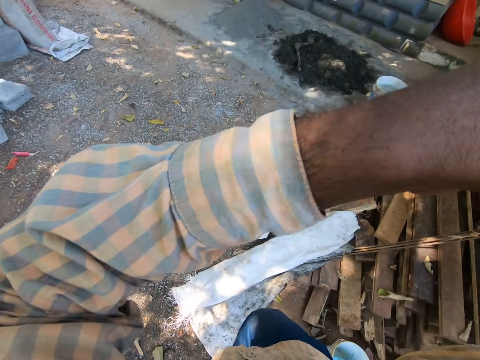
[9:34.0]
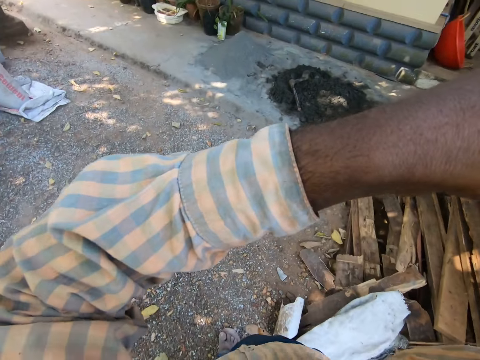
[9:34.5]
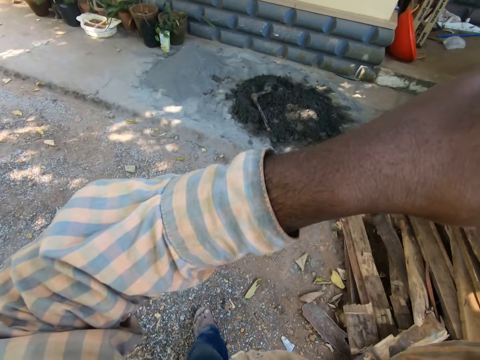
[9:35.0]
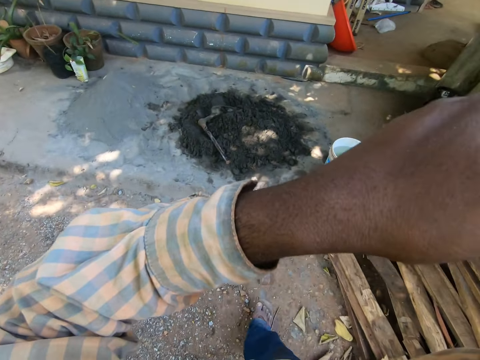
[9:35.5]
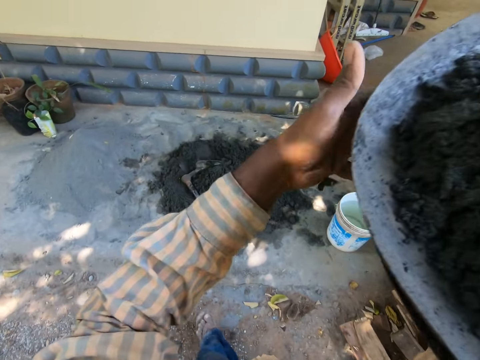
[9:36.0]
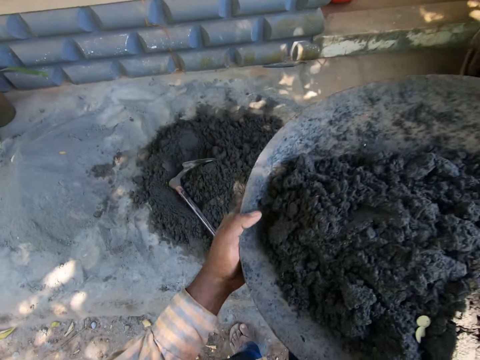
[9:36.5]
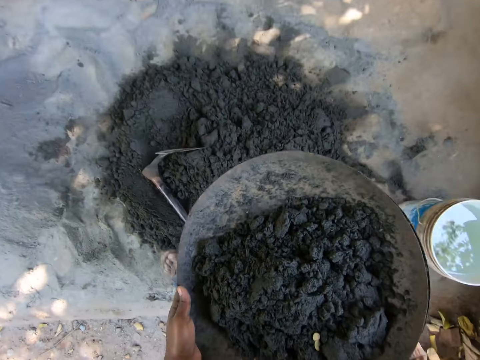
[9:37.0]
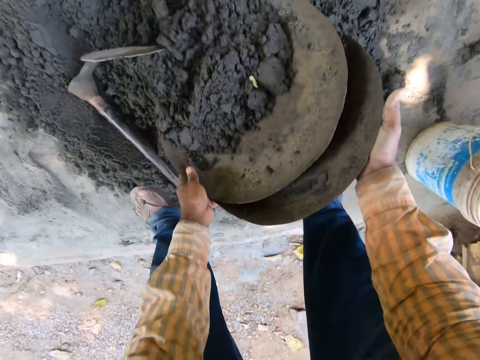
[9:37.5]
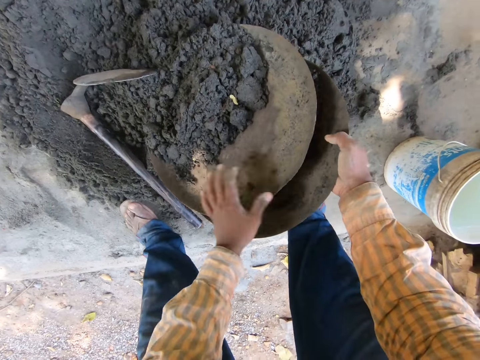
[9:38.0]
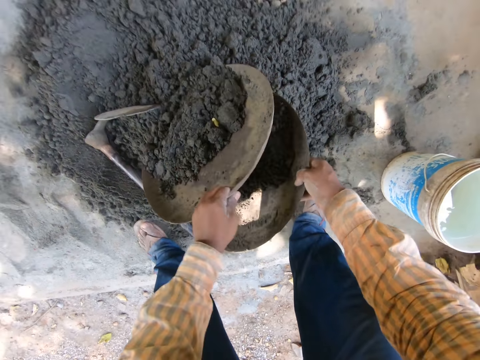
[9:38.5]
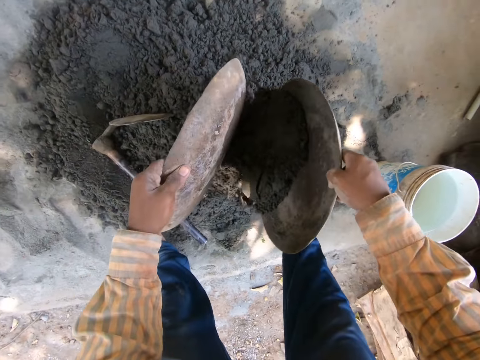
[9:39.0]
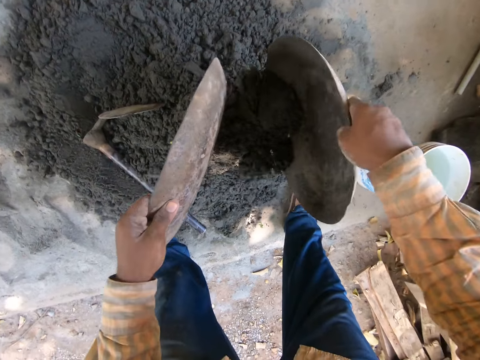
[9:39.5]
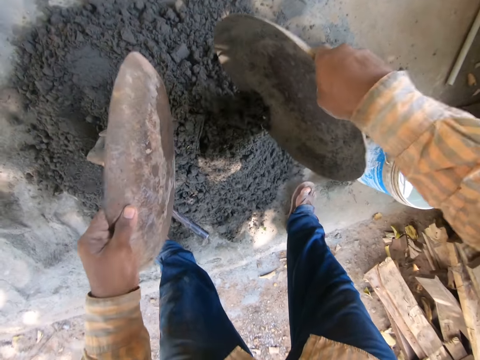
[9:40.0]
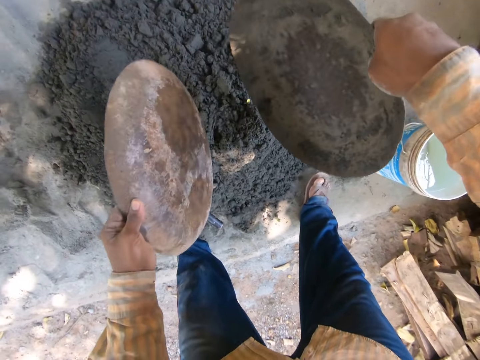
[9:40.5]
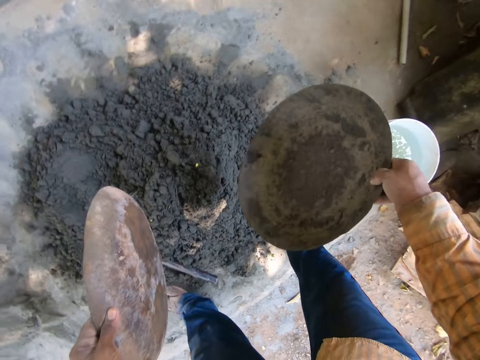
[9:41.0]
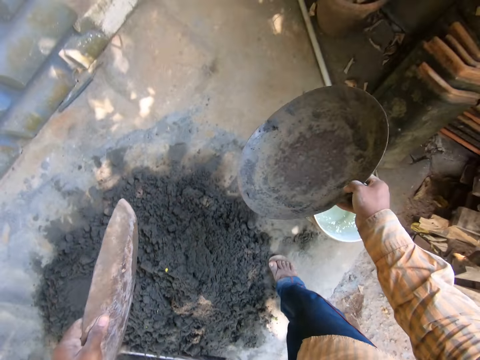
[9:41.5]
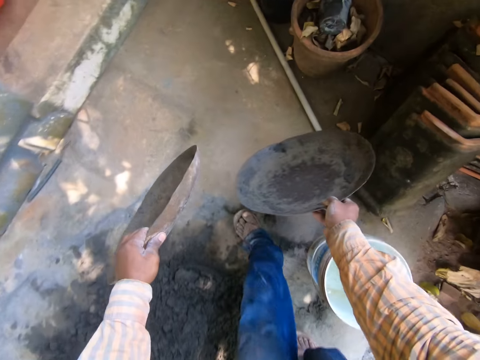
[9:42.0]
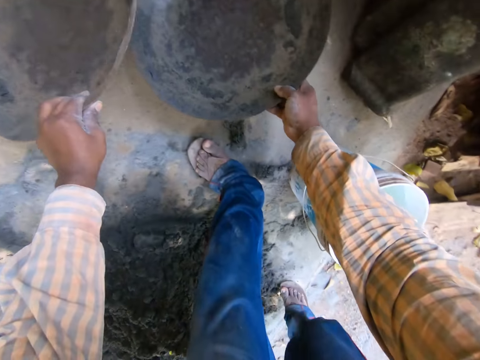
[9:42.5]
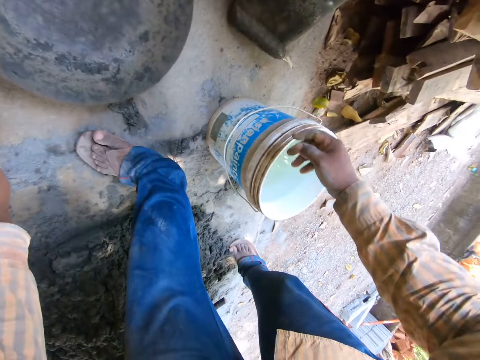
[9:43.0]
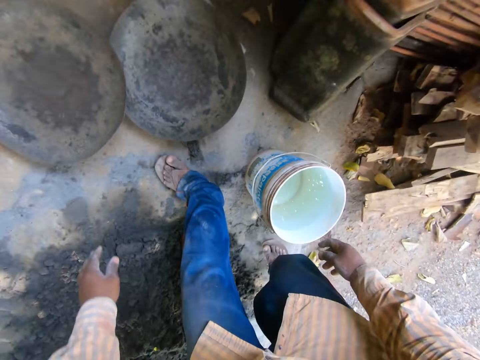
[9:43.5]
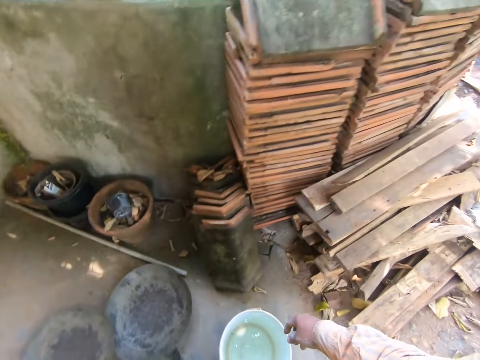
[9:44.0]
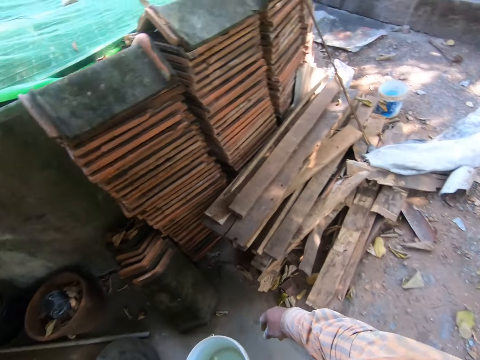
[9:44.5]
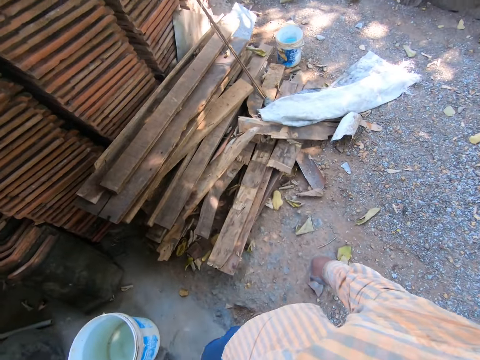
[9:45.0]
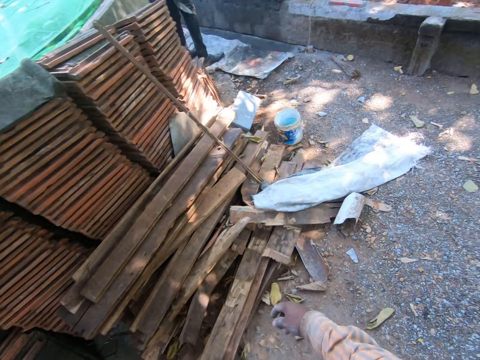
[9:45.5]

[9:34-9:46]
The camera wearer drops the head pan on the ground with both hands. He adjusts his left hand on the head pan on the ground. He pours mortar from the head pans onto the ground with both hands. He interacts with the man. He drops the head pans on the ground with both hands. He walks.

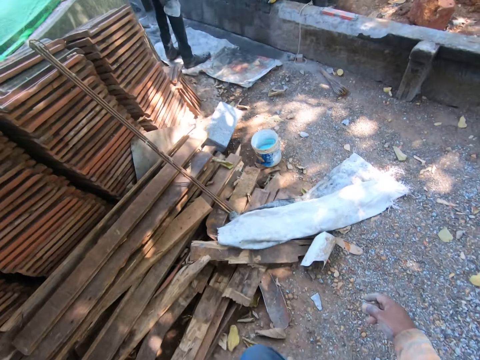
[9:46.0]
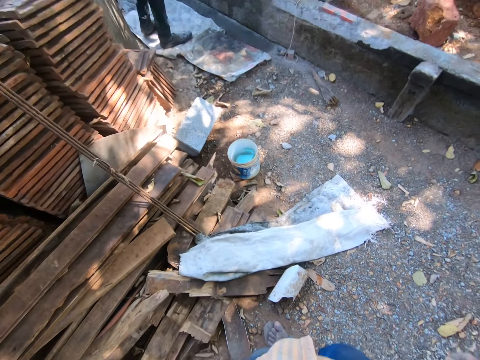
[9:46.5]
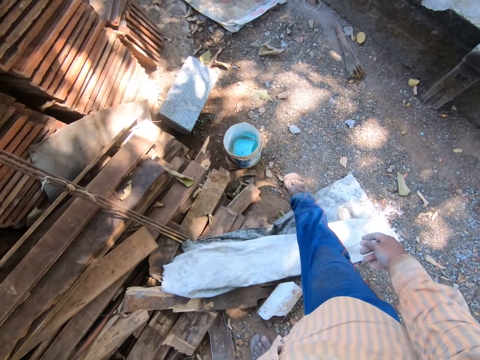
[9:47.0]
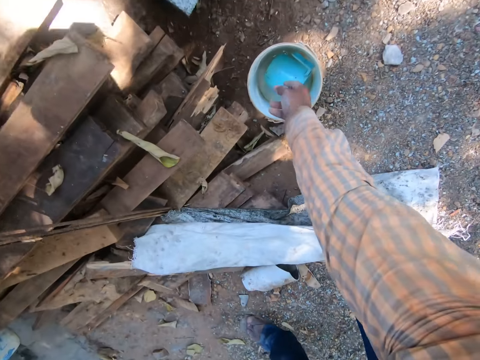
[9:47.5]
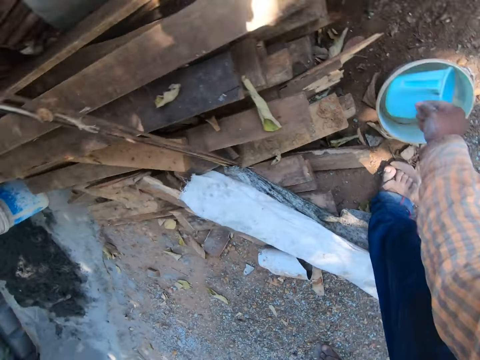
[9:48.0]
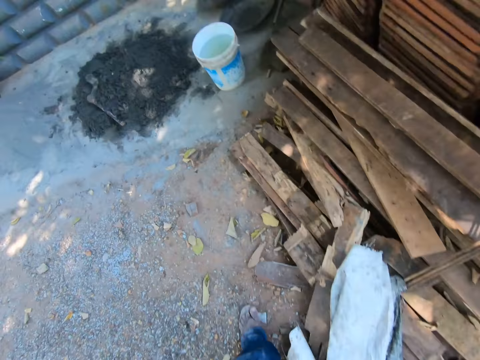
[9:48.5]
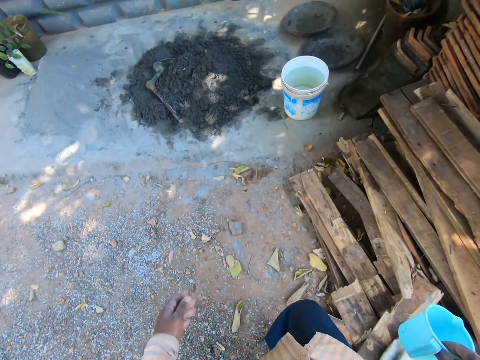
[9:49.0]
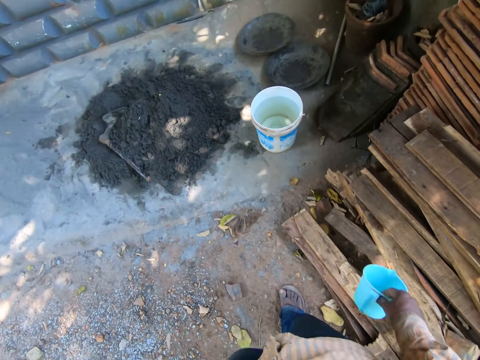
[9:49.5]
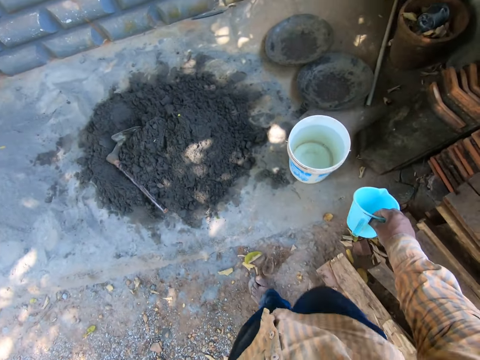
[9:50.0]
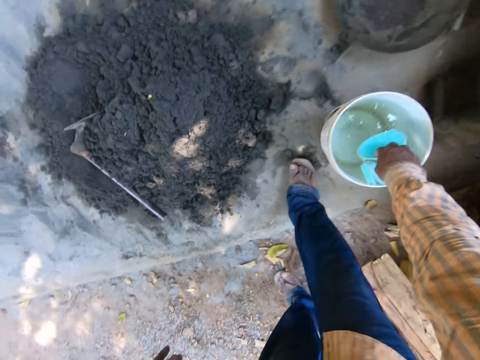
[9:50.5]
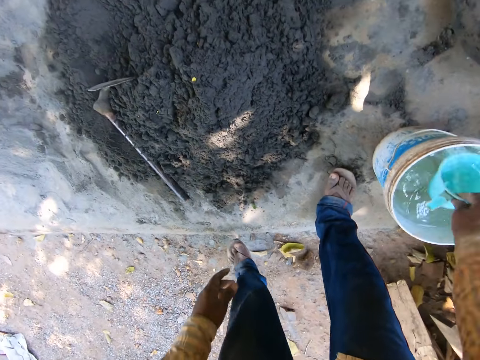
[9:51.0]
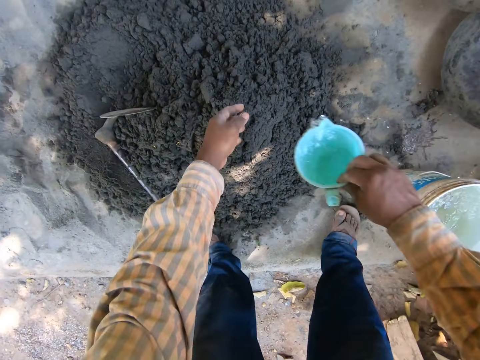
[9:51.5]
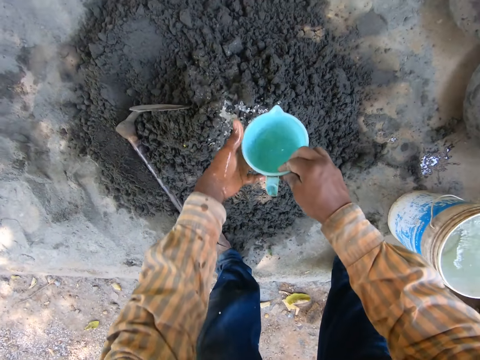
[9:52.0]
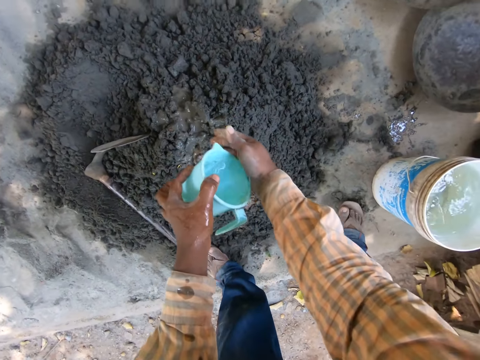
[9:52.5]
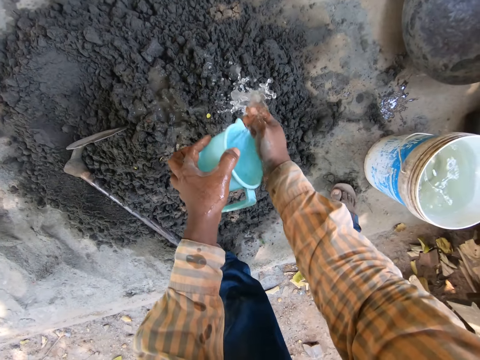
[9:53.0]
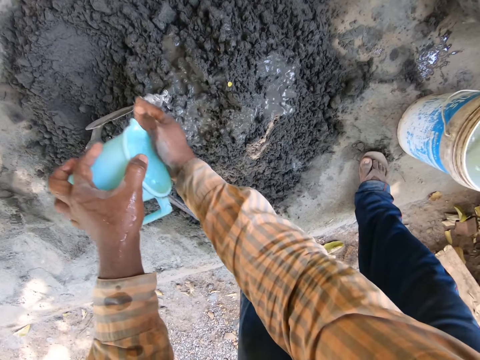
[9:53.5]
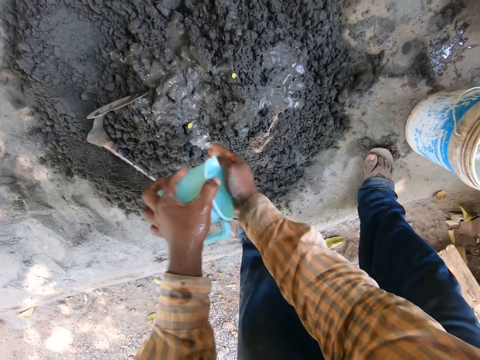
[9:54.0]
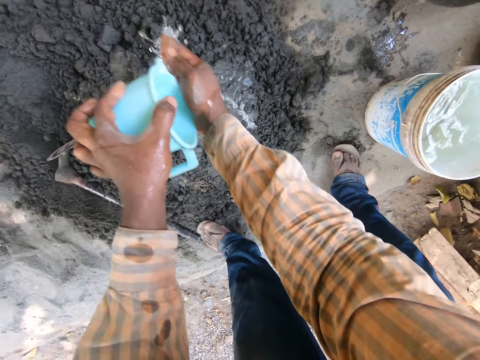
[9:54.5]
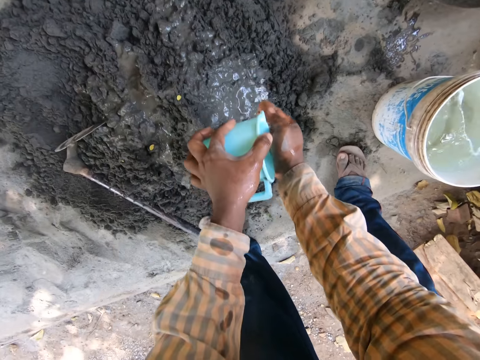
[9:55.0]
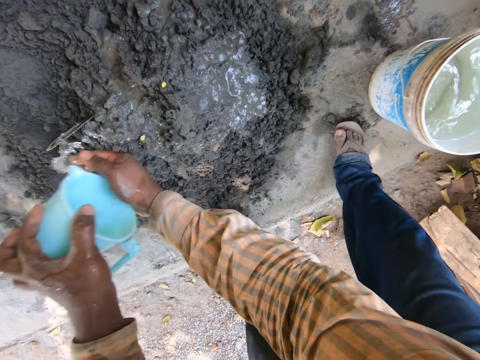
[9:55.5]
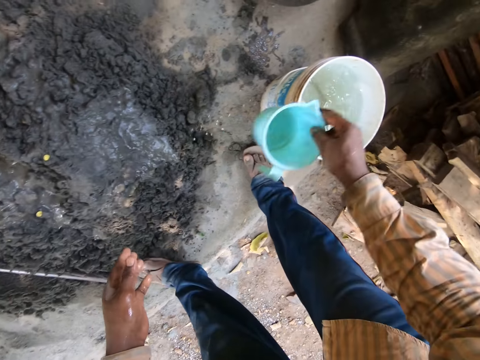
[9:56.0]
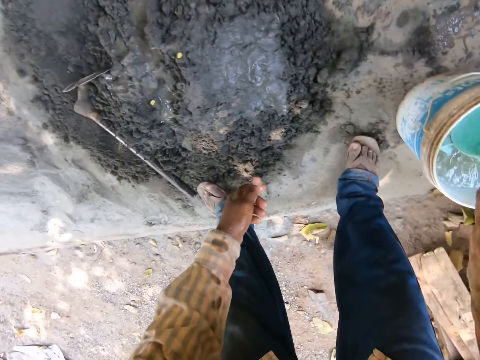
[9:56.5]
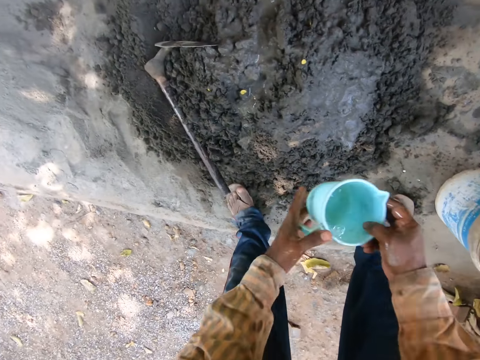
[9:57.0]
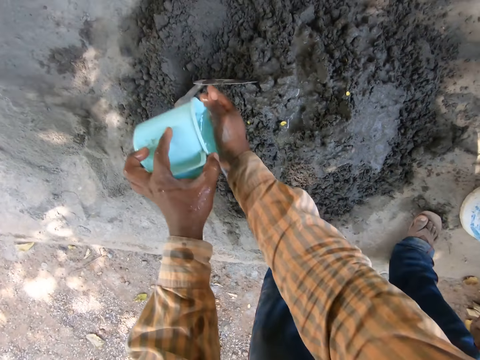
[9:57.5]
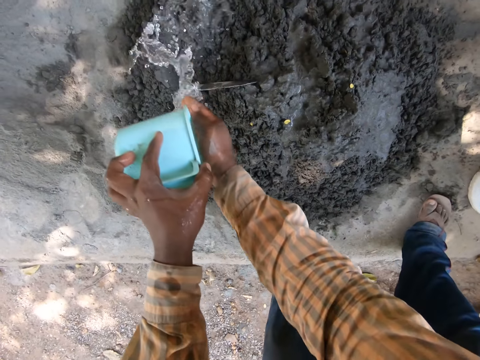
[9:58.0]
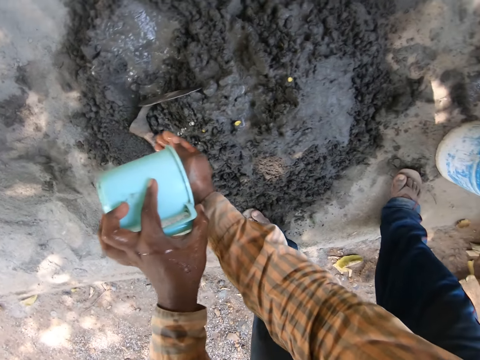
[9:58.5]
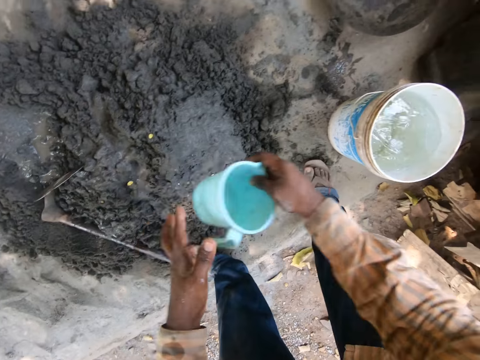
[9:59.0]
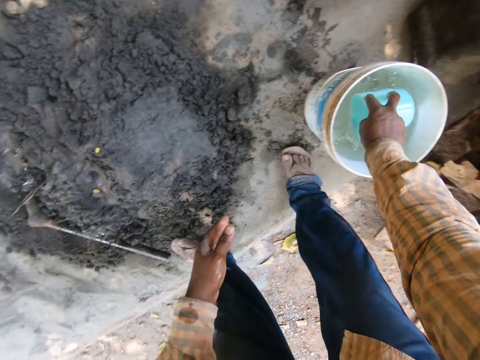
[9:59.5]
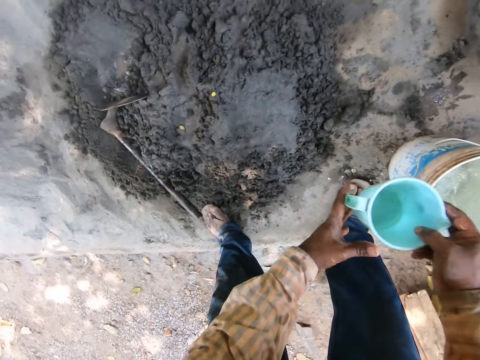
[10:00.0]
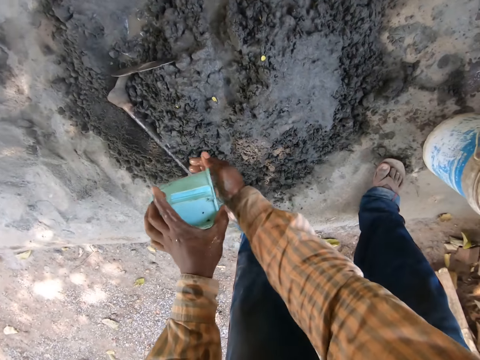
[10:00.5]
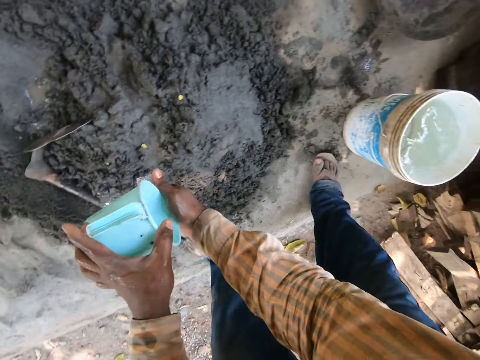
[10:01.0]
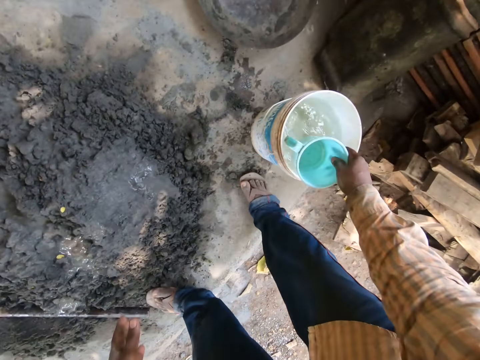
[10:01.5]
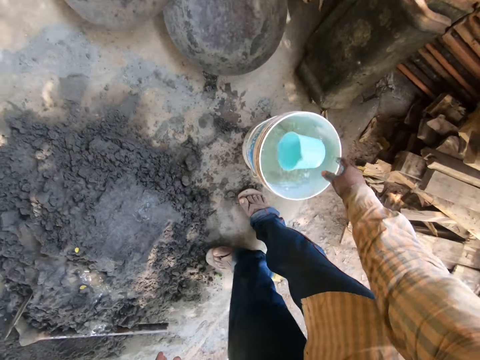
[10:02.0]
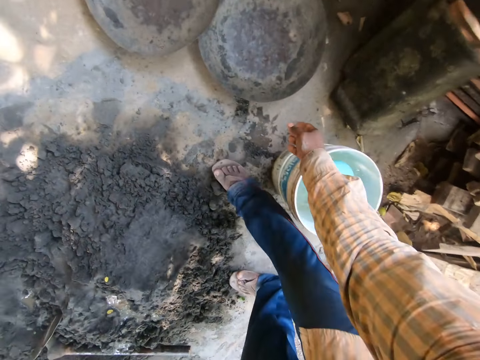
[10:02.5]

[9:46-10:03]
The camera wearer walks. He picks up a cup from a bucket on the ground with his right hand. He walks. He scoops water from the bucket on the ground with the cup in his right hand. He rinses his left hand on the pile of mortar on the ground with water from the cup in his right hand. He passes the cup from his right hand to his left hand. He sprinkles water on the mixture. He rinses his right hand on the pile of mortar on the ground with water from the cup in his left hand. He passes the cup from his left hand to his right hand. He scoops water from the bucket on the ground with the cup in his right hand. He passes the cup from his right hand to his left hand. He rinses his right hand on the pile of mortar on the ground with water from the cup in his left hand. He sprinkles water on the mixture. He passes the cup from his left hand to his right hand. He scoops water from the bucket on the ground with the cup in his right hand. He passes the cup from his right hand to his left hand. He rinses his right hand on the pile of mortar on the ground with water from the cup in his left hand. He passes the cup from his left hand to his right hand. He sprinkles water on the mixture. He drops the cup in the bucket on the ground with his right hand.
